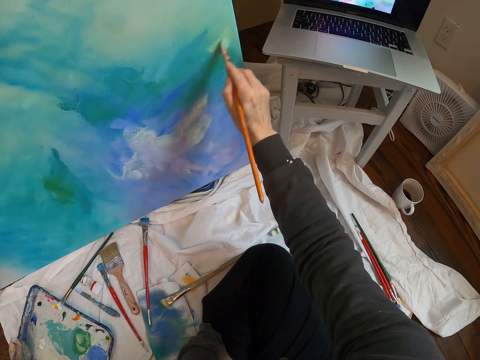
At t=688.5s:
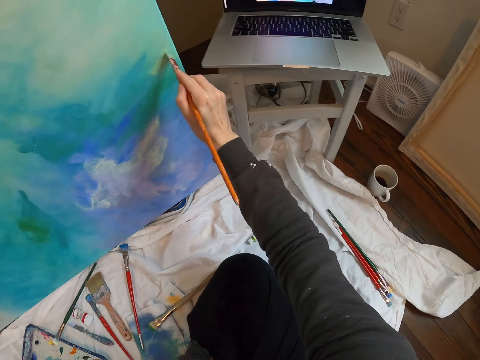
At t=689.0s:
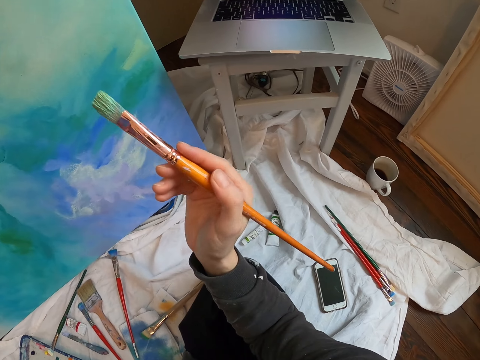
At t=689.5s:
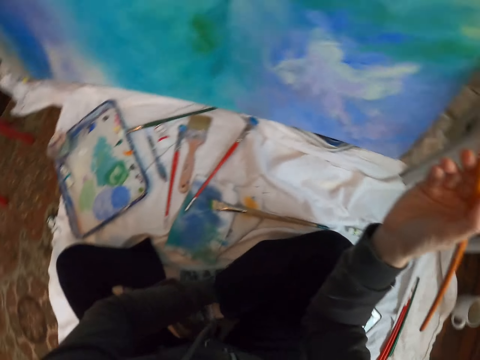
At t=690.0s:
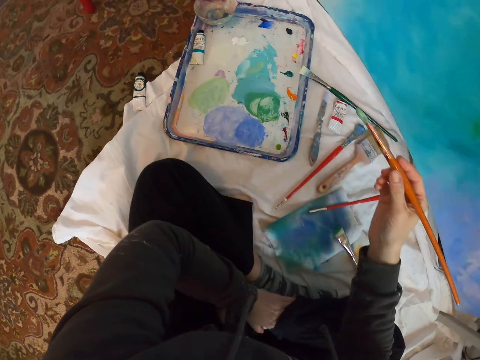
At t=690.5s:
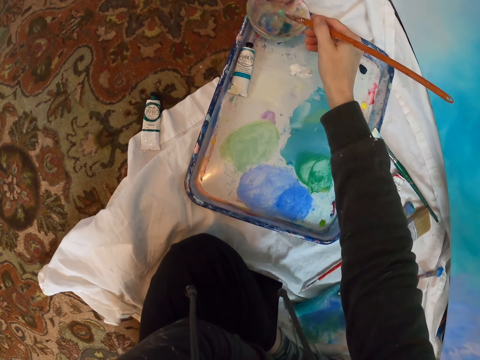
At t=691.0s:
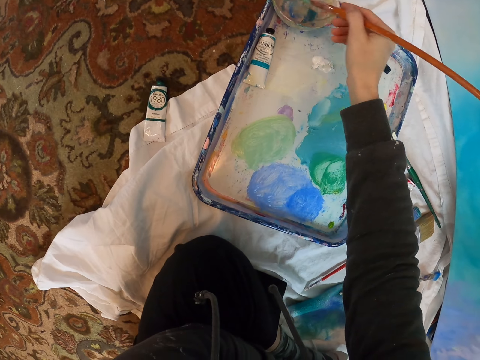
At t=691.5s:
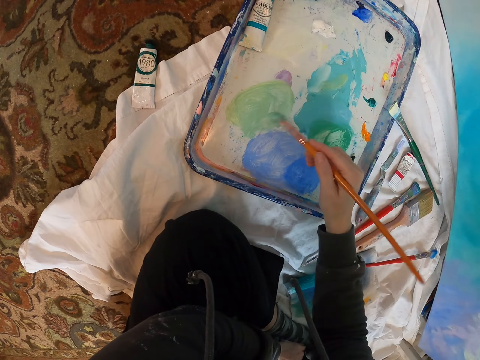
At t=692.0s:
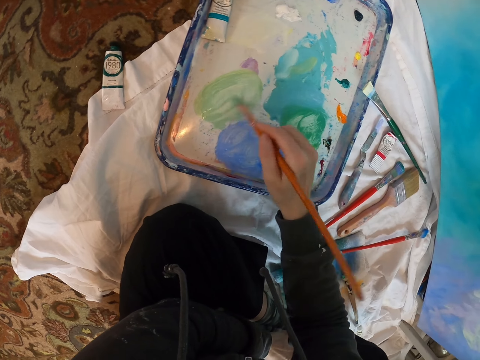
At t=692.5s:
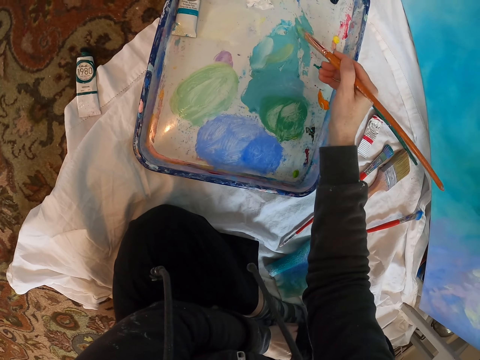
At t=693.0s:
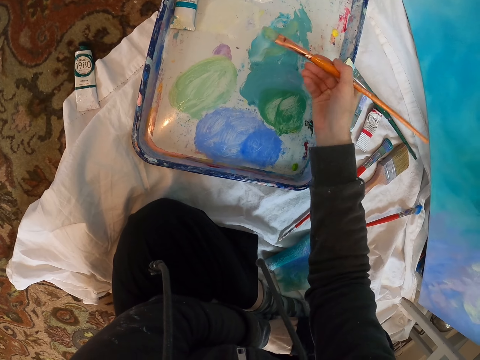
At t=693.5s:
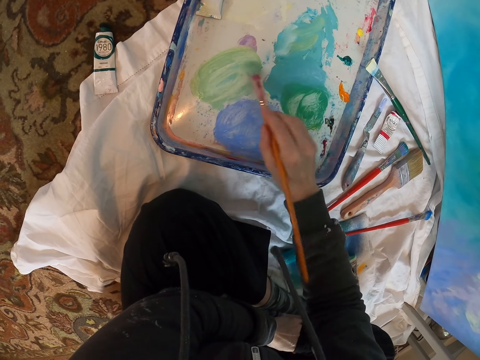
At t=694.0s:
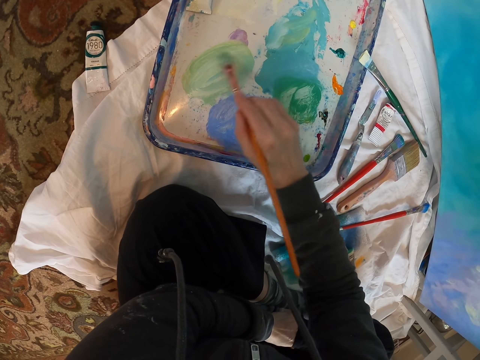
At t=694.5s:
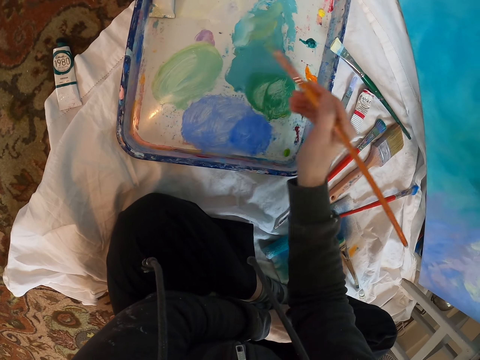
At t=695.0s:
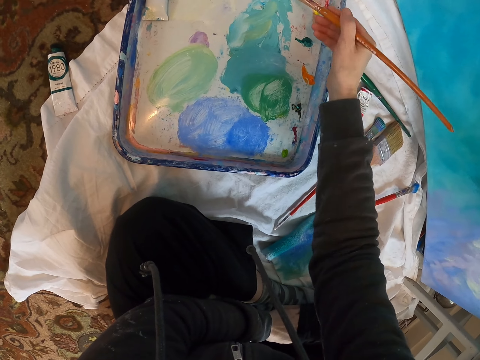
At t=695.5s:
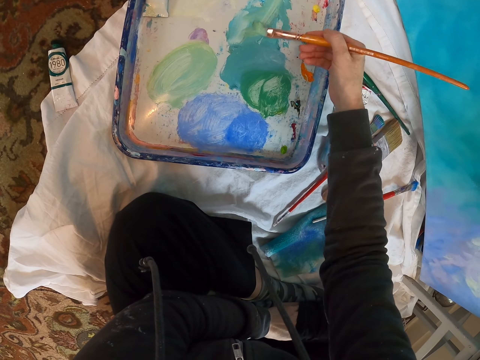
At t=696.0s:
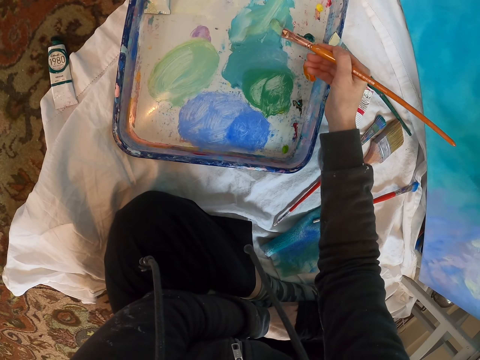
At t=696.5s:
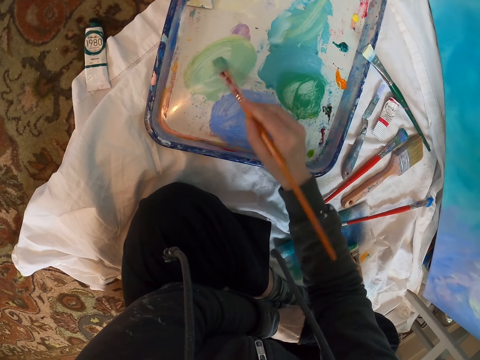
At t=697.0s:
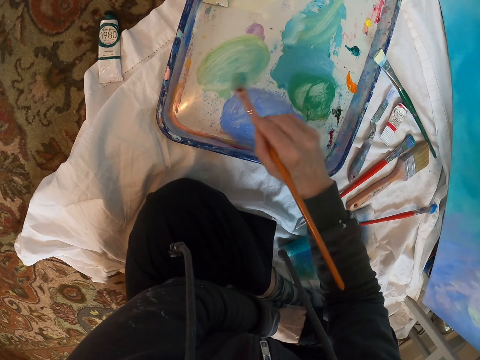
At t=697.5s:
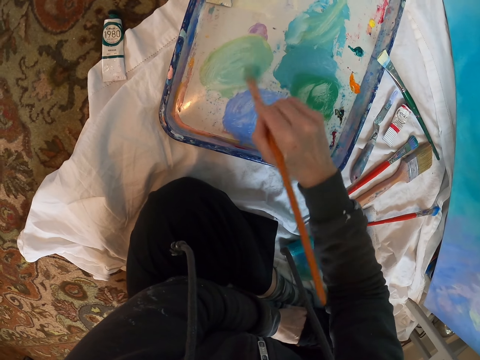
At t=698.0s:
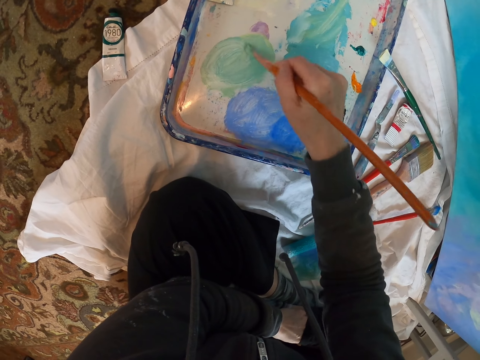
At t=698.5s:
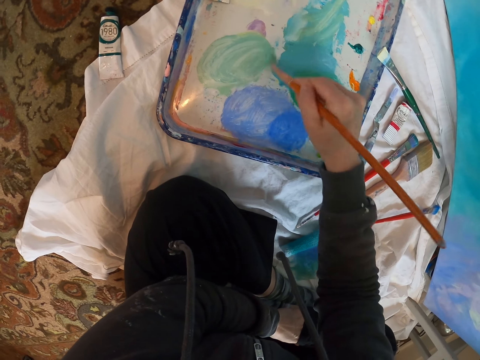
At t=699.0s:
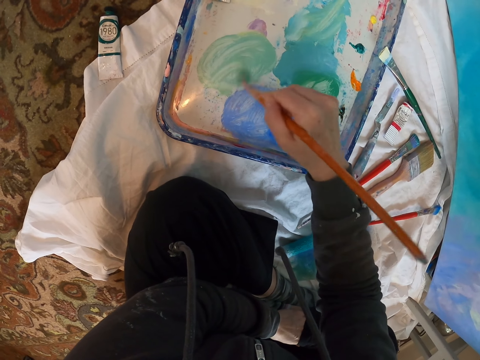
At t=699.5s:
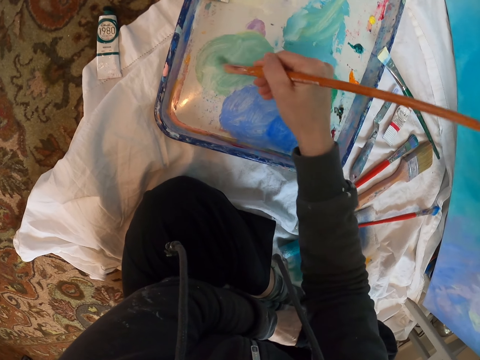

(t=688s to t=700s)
The camera wearer paints wall art with a paint brush on a paint board. They look at the laptop. They dip the paint brush into the paint. They mix paint on a paint palette.

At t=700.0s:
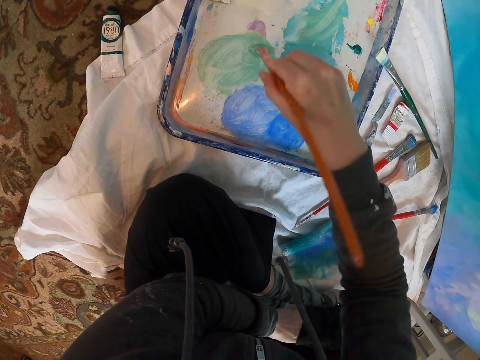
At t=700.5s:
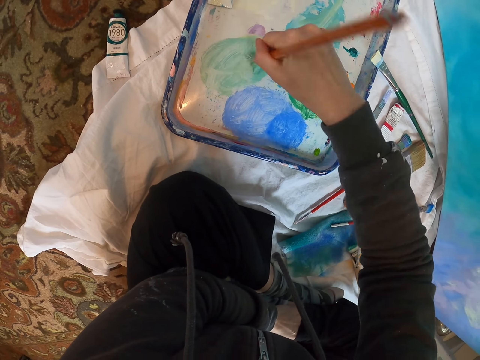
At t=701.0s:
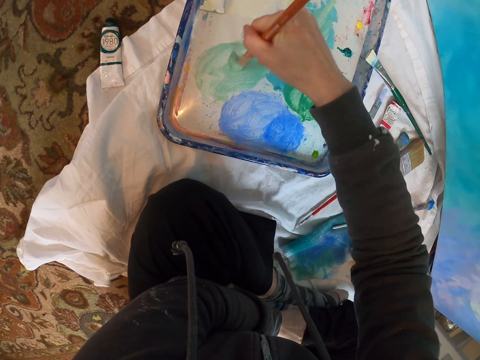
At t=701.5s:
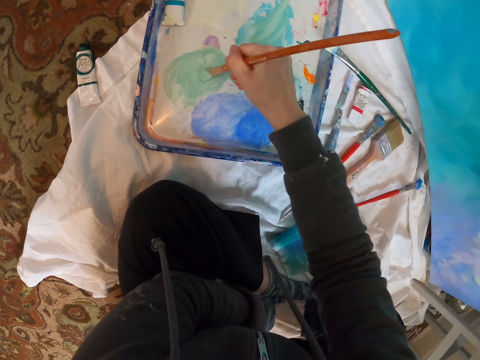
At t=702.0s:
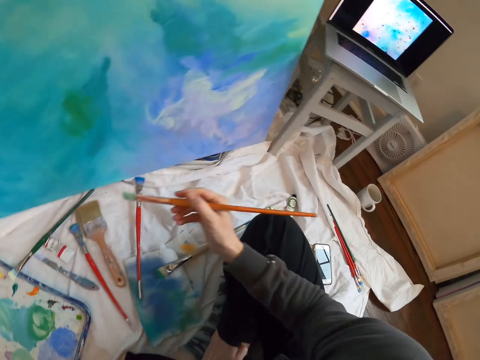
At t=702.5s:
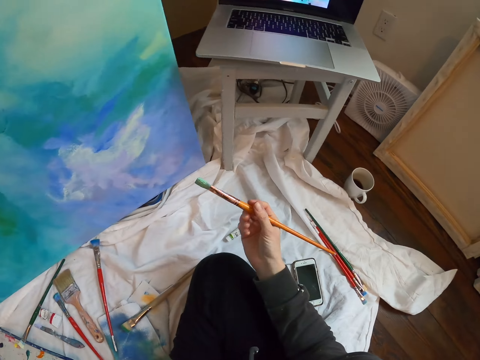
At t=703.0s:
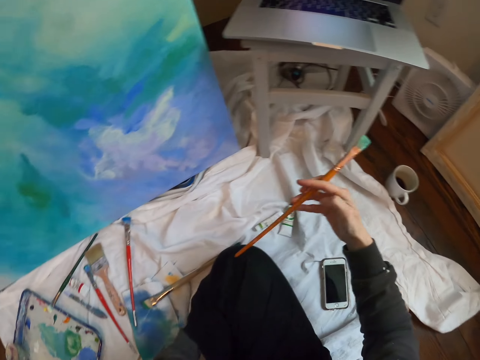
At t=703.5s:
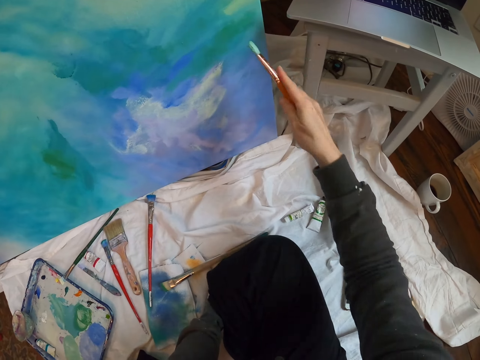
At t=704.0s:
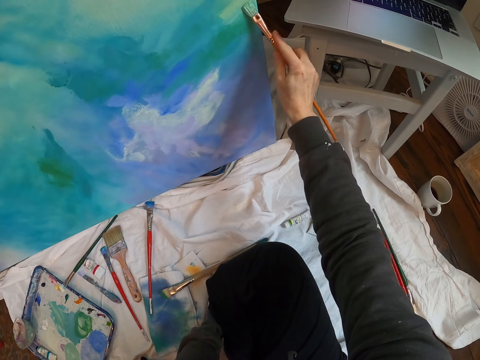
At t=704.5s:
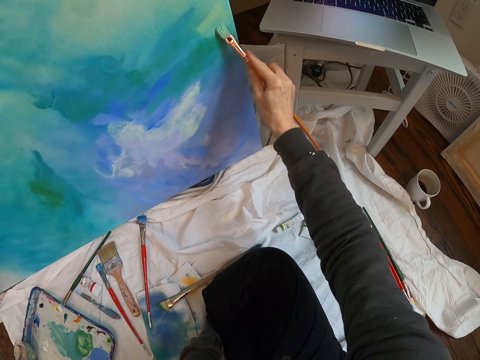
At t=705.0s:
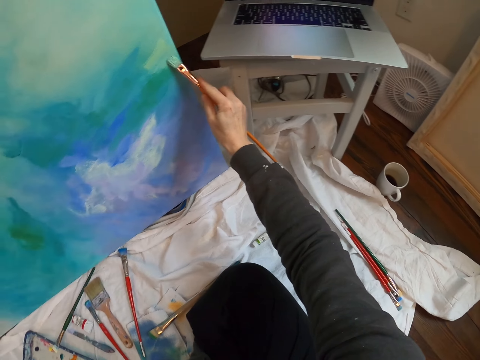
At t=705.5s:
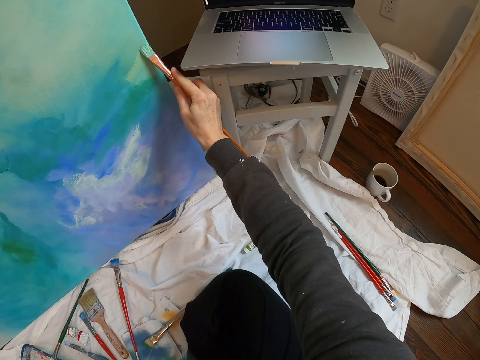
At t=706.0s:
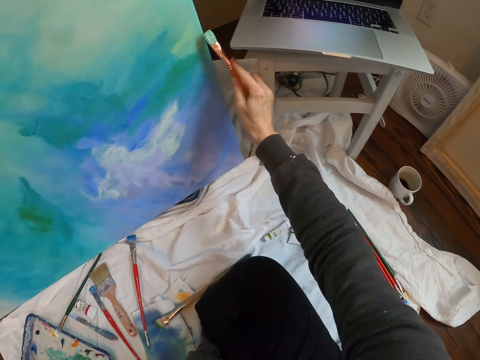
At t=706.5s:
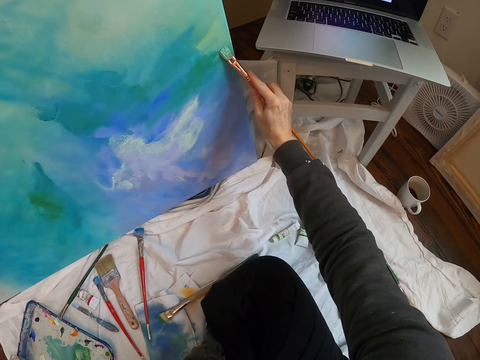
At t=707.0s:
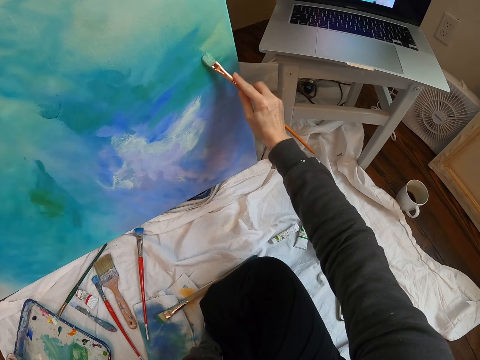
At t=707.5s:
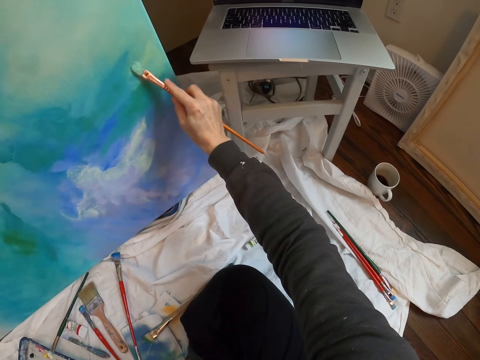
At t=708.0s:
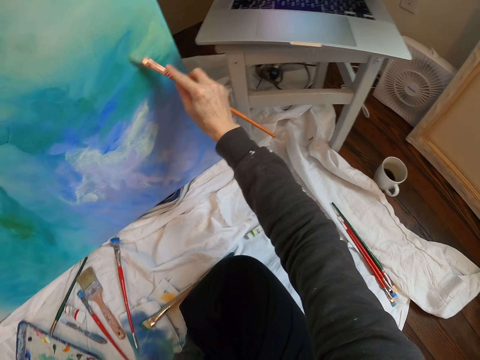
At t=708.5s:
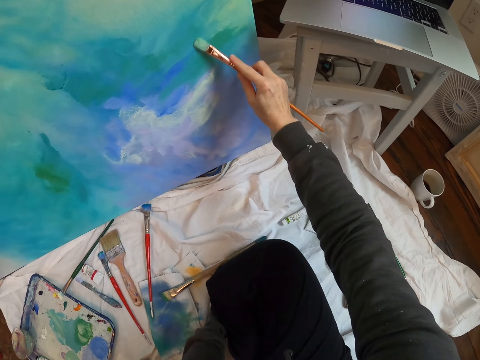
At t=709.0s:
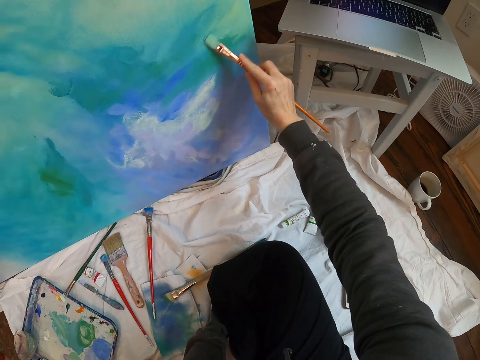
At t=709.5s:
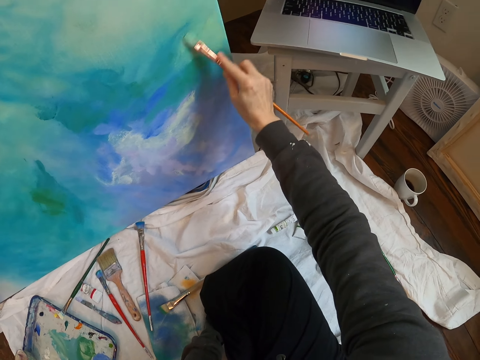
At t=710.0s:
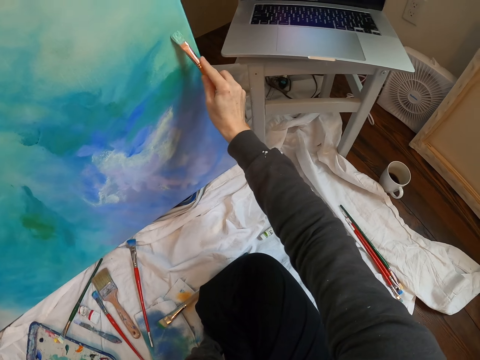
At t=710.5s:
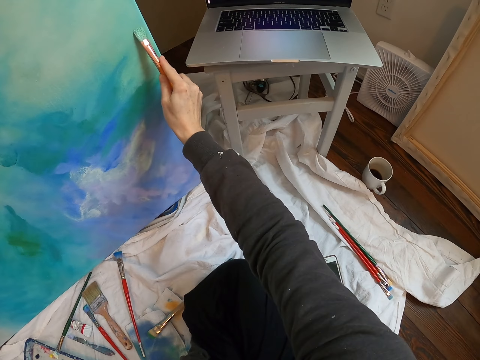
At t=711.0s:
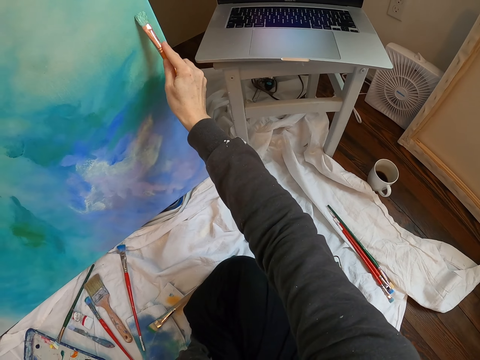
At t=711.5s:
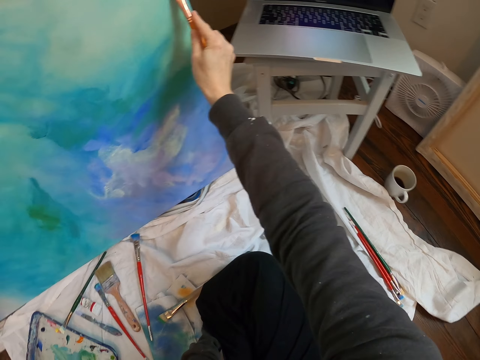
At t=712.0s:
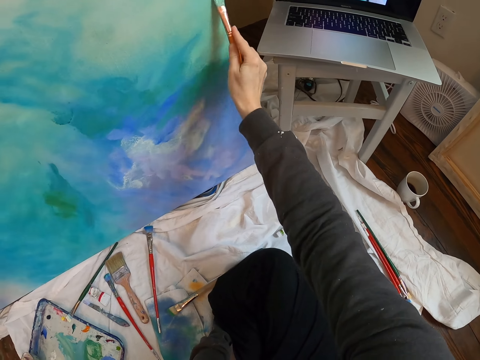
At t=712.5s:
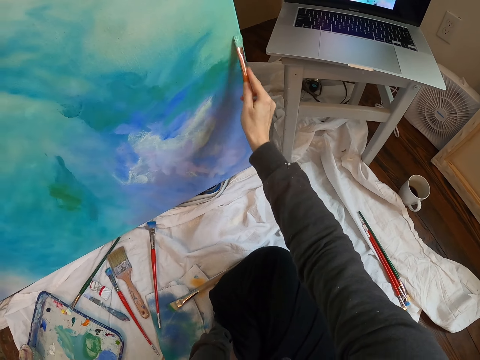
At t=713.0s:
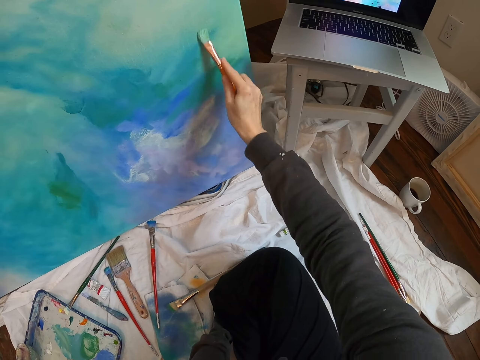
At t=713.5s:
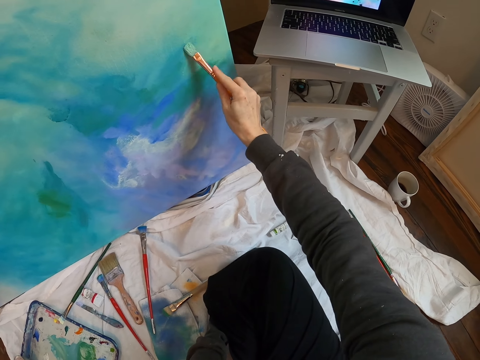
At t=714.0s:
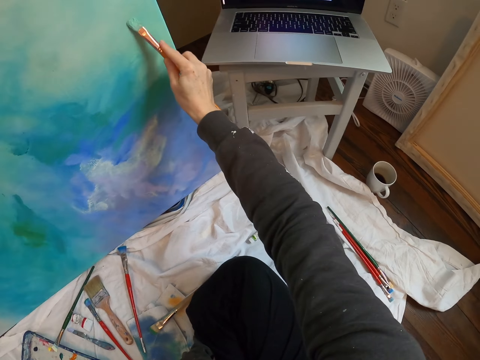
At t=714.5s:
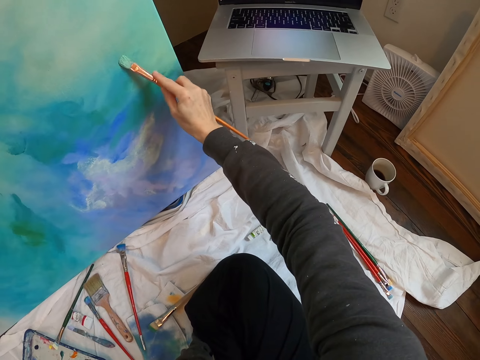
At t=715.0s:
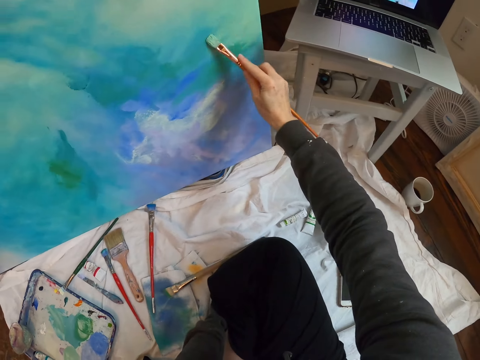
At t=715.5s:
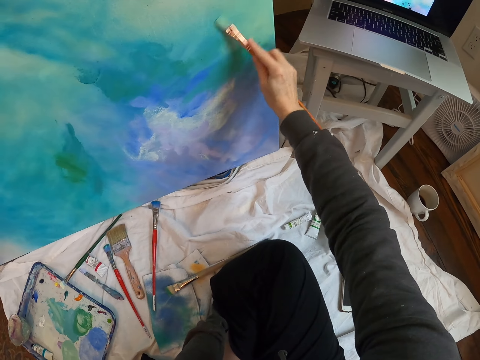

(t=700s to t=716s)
The camera wearer looks at the laptop. They paint wall art with a paint brush on a paint board.
